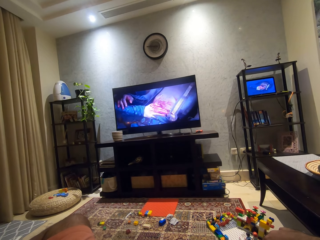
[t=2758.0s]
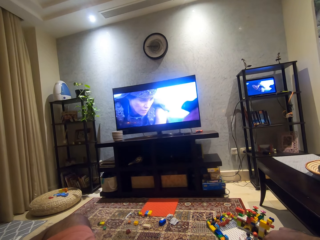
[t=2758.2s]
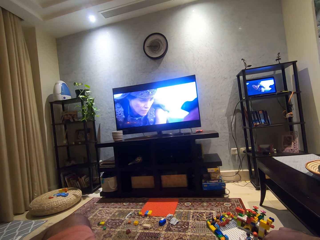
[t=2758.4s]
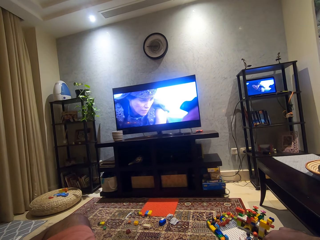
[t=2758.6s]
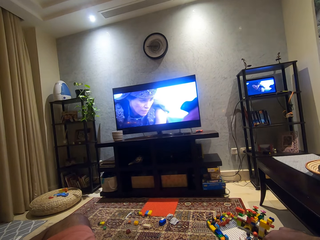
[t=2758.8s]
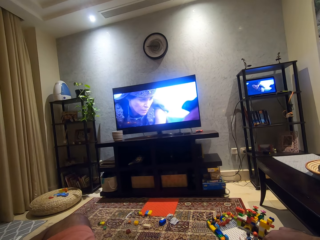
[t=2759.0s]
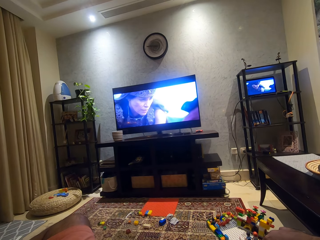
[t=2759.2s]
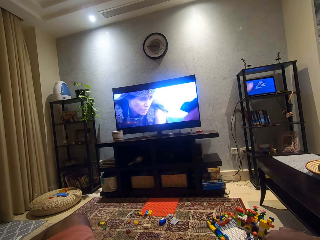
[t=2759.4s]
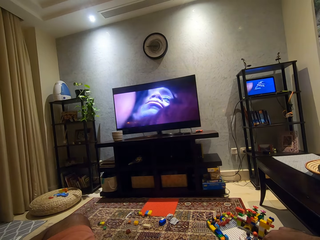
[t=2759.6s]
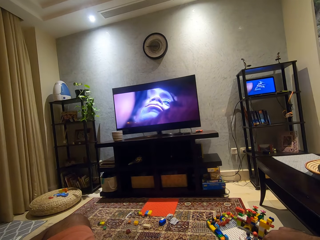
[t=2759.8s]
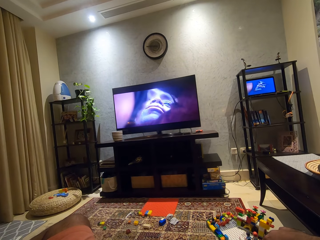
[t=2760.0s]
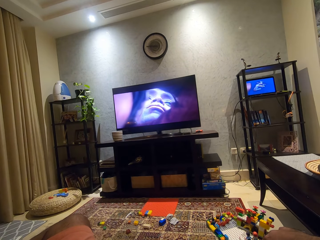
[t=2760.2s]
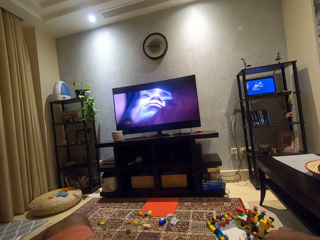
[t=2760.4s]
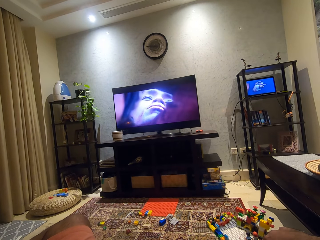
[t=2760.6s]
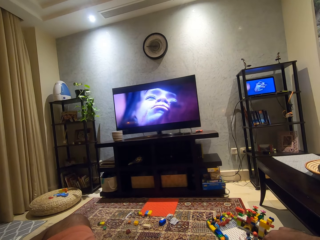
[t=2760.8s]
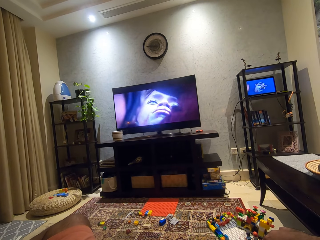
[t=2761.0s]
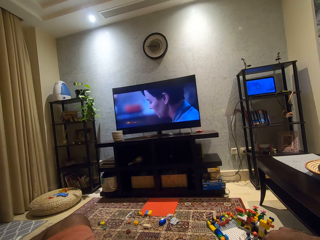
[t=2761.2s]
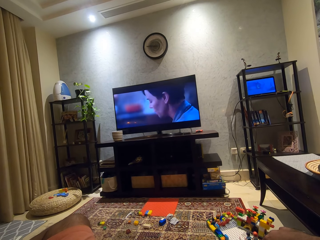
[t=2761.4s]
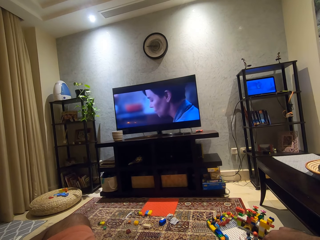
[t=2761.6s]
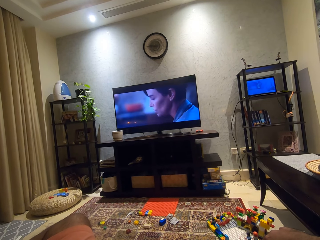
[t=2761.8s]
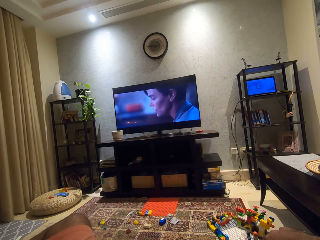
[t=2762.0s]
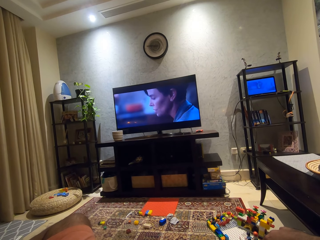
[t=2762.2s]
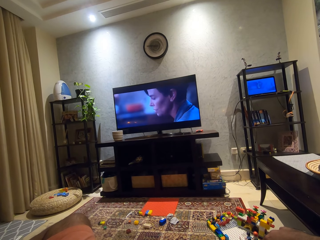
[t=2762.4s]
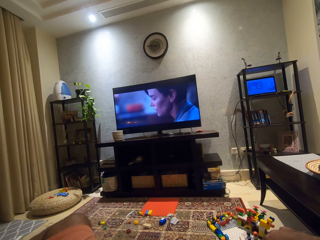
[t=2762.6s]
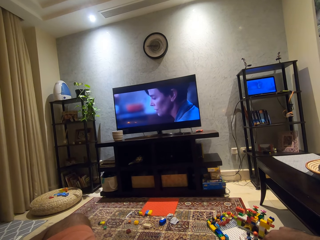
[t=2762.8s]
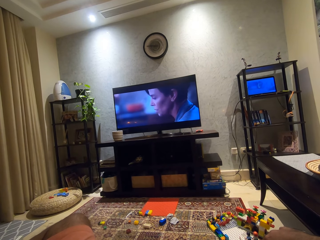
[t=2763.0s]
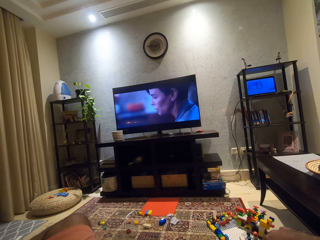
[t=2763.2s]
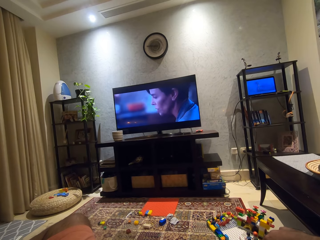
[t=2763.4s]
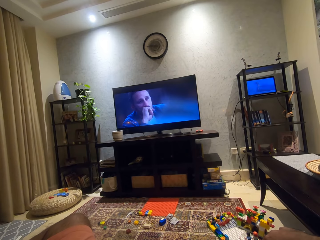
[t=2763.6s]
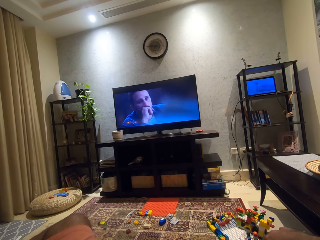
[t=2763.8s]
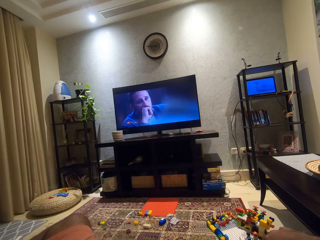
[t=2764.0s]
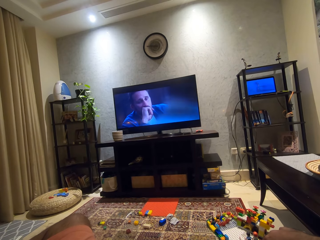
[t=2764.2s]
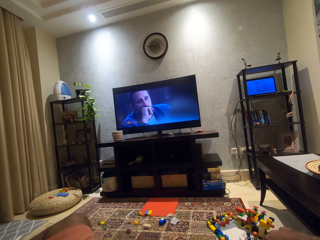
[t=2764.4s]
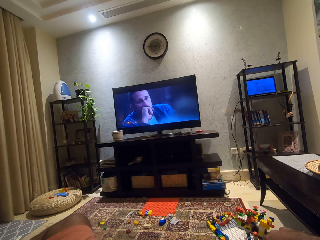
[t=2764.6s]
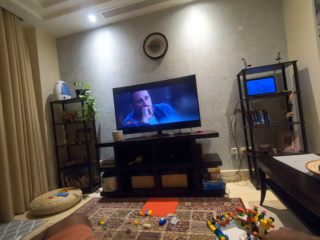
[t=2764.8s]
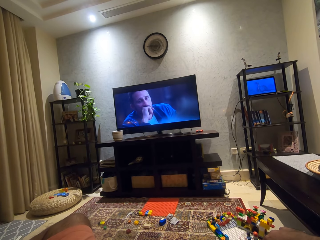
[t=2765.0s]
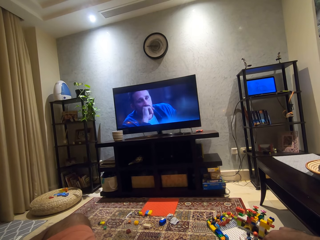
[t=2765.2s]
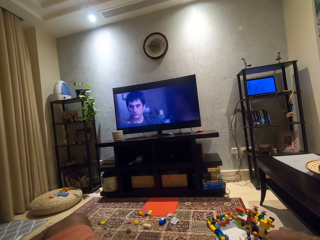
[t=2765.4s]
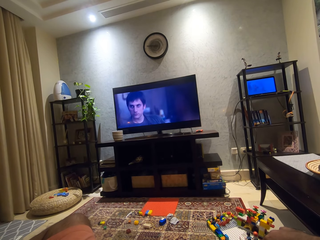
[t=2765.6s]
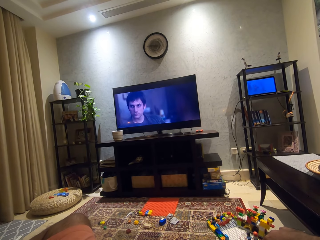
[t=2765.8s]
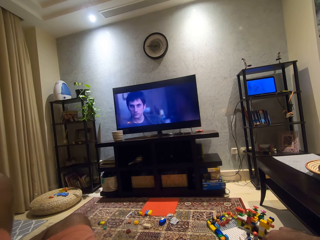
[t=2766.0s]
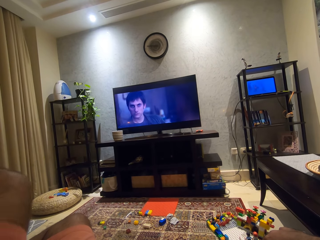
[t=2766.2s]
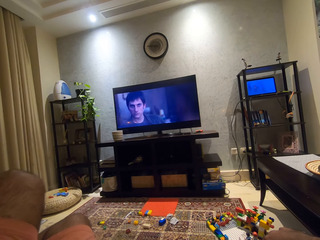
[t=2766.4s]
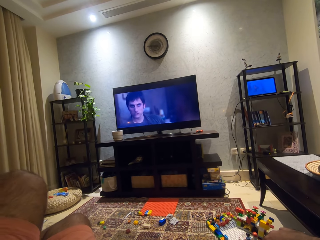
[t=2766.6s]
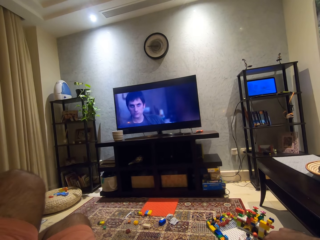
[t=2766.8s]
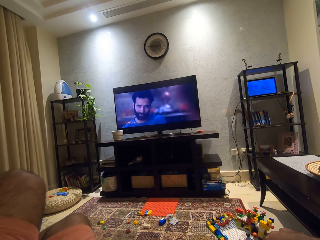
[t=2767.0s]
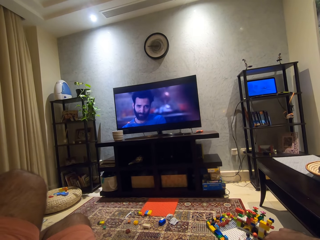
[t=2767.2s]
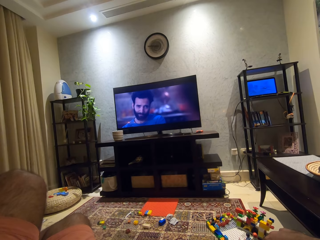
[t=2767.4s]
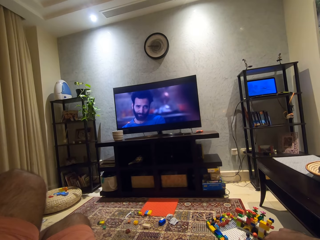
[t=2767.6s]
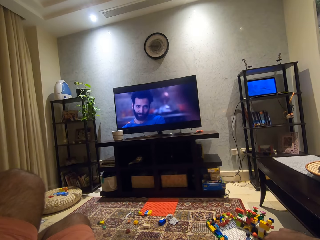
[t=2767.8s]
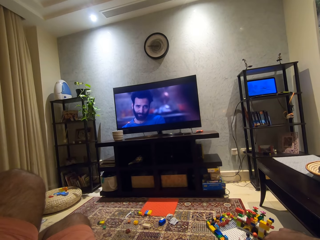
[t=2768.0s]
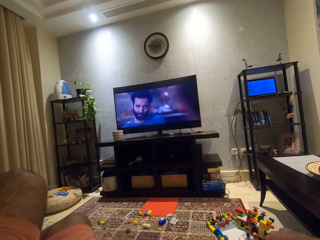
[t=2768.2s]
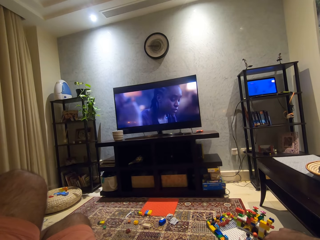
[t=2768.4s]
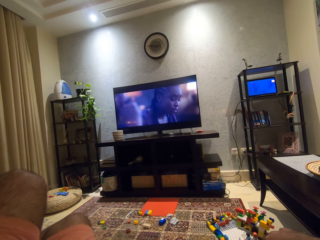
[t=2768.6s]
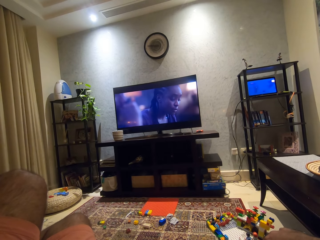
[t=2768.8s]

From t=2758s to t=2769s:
The camera wearer moves his left leg towards the right leg.

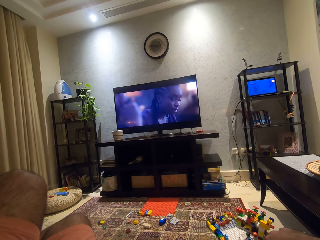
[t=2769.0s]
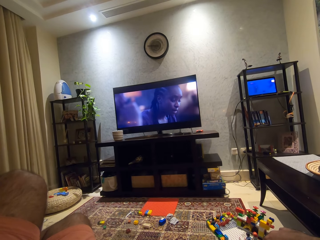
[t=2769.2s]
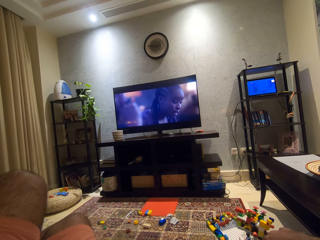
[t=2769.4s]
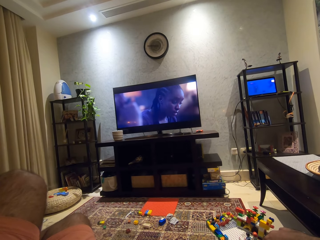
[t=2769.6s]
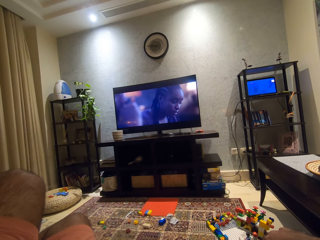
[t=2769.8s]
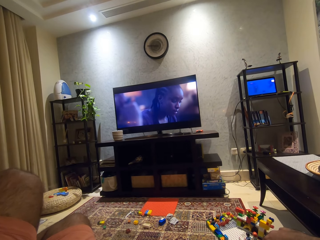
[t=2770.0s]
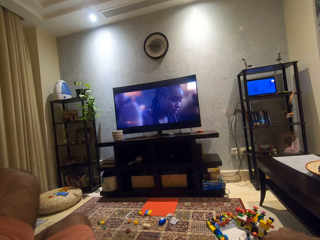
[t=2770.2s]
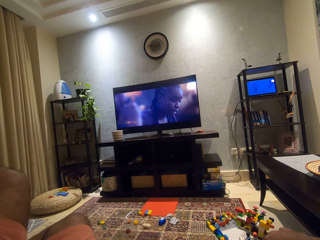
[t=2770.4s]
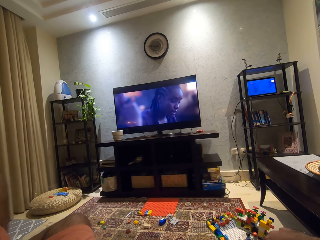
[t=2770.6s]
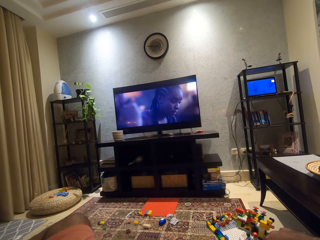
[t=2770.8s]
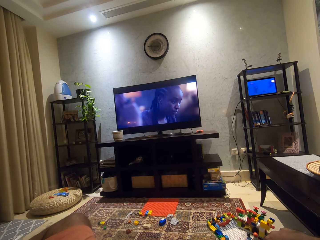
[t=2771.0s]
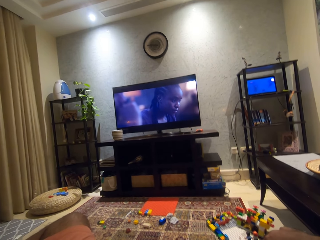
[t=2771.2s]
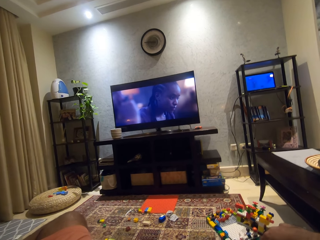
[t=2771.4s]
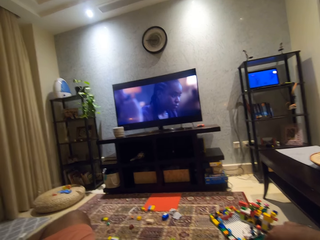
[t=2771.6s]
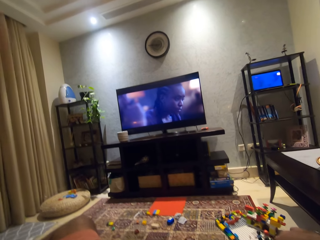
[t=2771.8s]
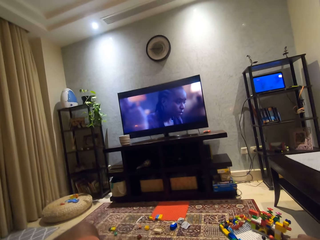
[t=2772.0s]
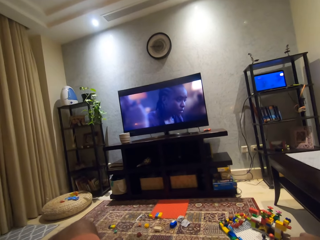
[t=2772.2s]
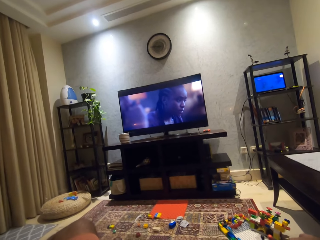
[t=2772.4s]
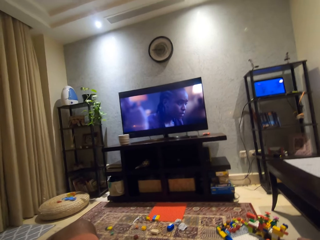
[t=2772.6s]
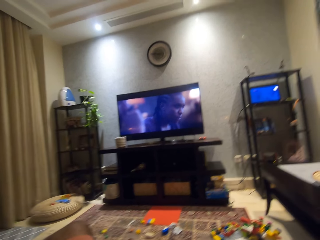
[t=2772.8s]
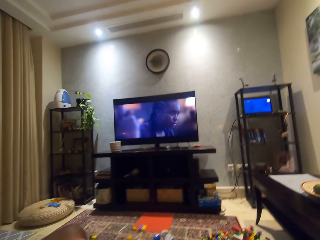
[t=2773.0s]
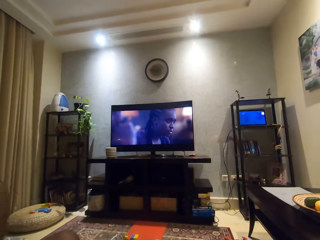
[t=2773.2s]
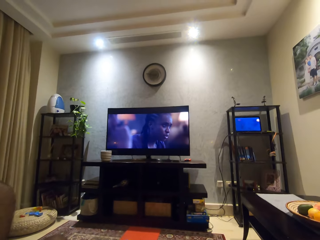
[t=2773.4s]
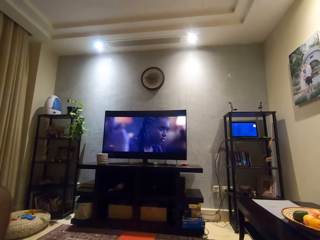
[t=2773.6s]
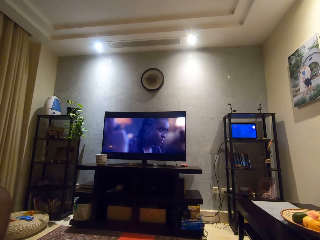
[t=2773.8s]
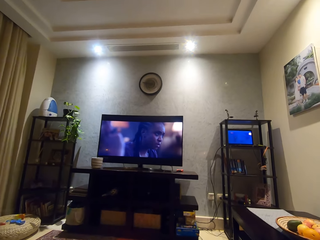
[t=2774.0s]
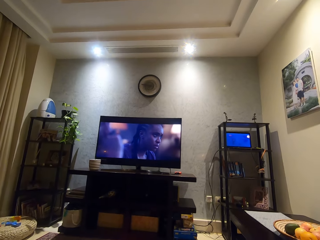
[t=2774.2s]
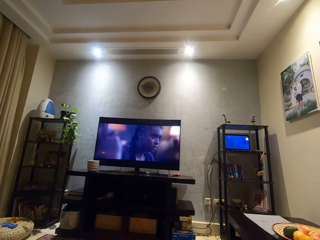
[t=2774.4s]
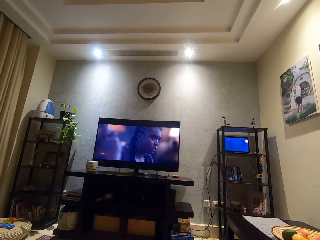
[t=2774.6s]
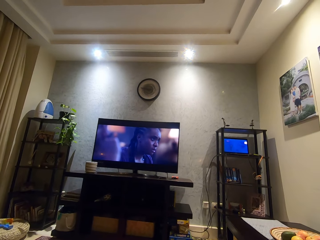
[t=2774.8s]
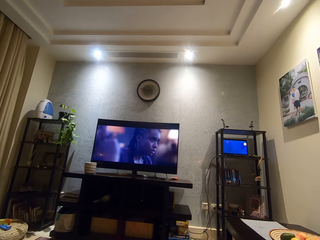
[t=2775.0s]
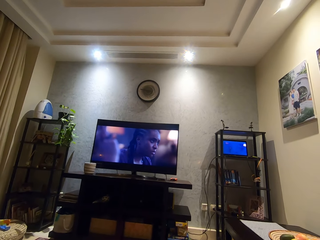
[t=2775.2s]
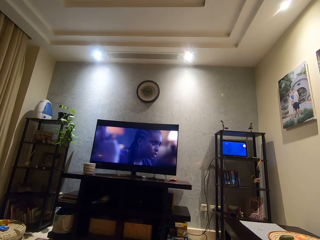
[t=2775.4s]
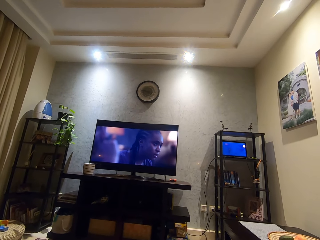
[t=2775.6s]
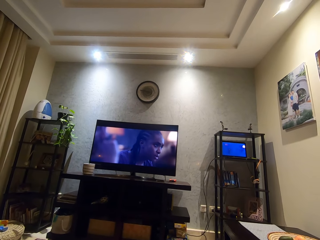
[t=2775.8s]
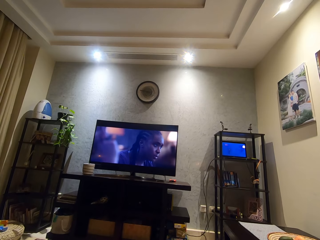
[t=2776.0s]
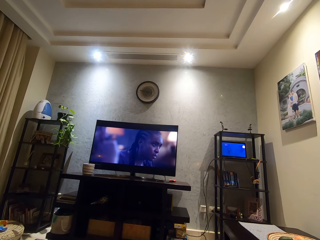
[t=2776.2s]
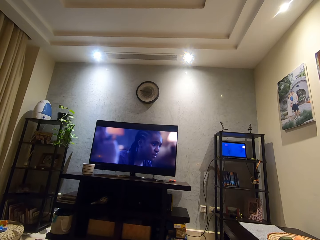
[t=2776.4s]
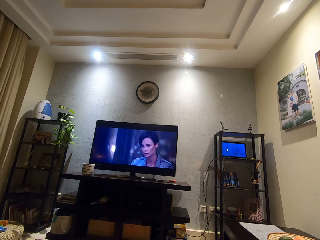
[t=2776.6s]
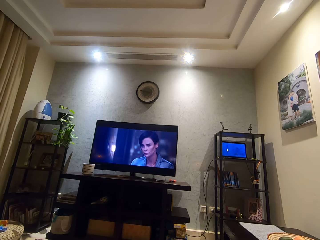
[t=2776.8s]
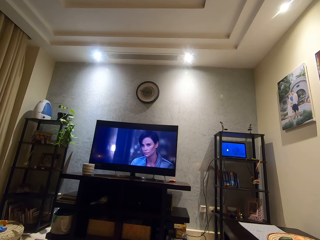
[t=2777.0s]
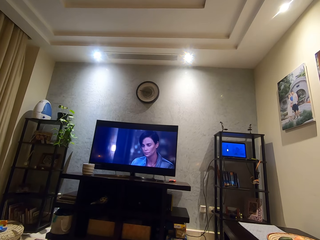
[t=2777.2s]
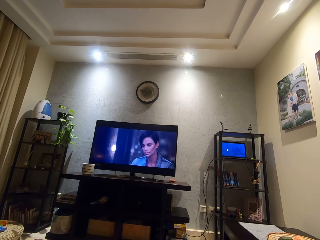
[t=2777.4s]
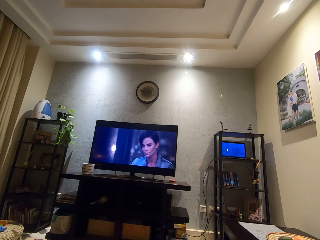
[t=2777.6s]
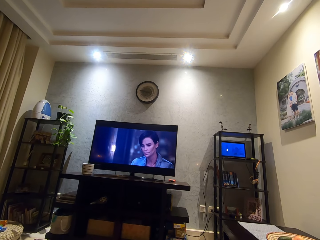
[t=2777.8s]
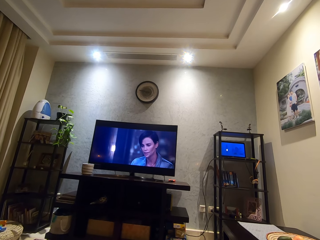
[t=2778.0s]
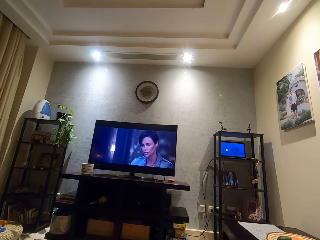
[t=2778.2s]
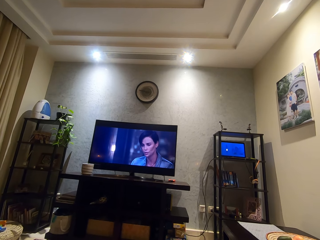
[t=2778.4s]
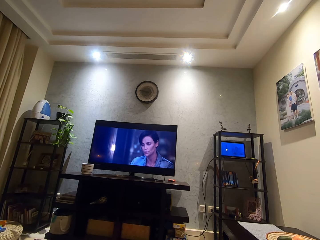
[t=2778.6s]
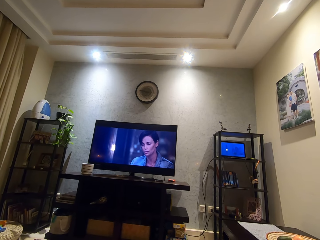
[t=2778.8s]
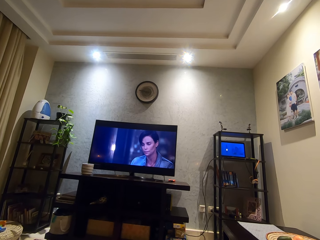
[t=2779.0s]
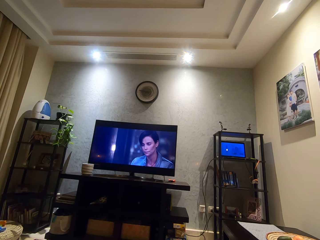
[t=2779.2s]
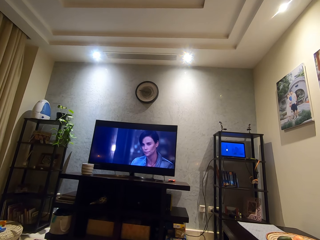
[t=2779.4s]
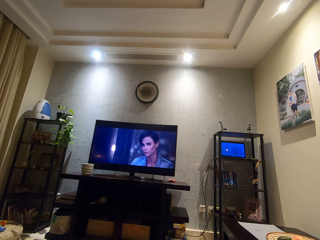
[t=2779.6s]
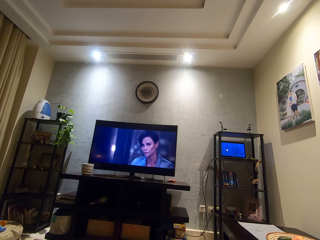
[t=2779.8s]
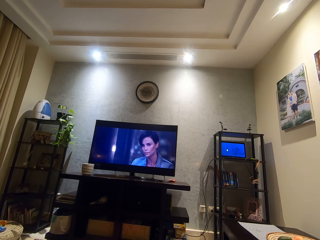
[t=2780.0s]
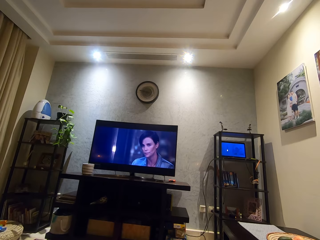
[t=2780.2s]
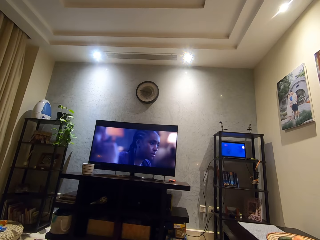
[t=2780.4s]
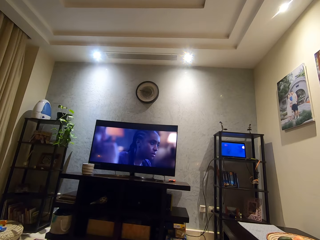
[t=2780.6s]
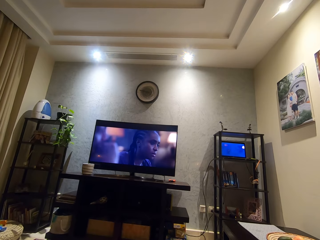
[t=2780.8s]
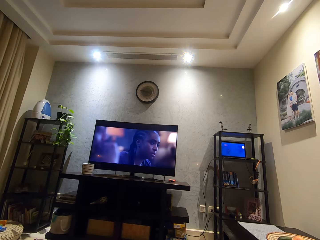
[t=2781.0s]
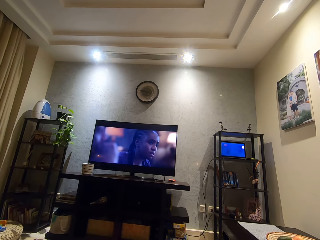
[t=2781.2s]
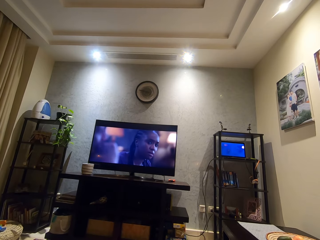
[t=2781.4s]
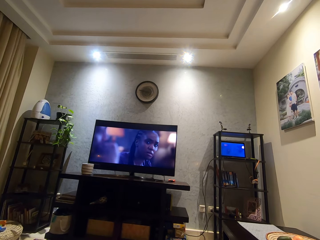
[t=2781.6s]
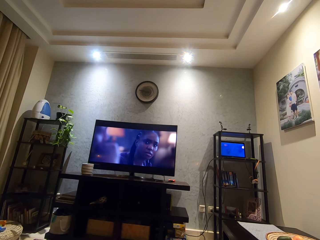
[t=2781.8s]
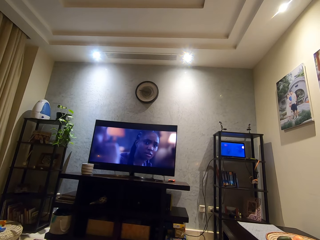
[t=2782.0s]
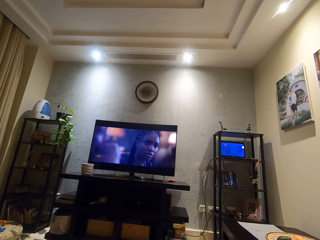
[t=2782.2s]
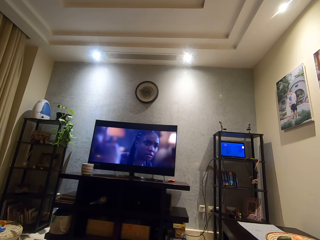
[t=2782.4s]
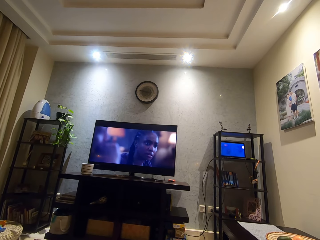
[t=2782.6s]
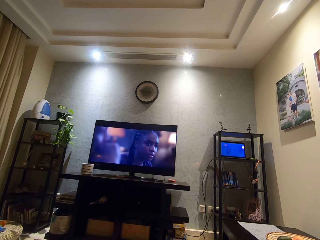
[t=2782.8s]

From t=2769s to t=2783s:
The camera wearer moves the left leg away from the right leg. He lowers his left hand down.
